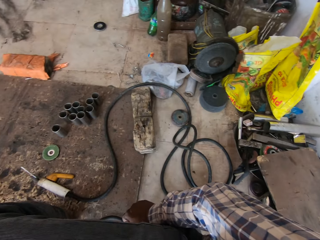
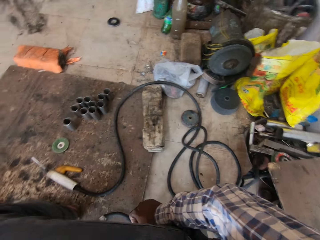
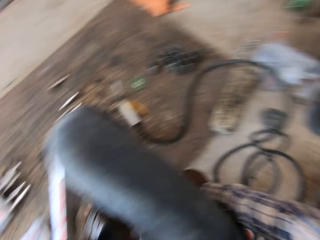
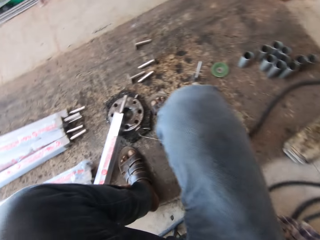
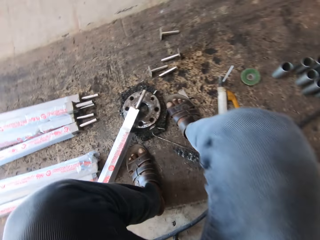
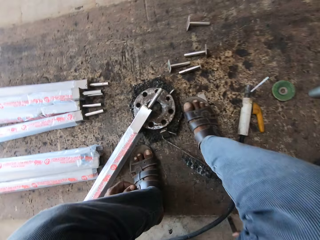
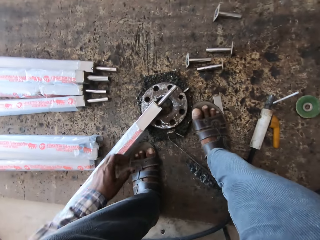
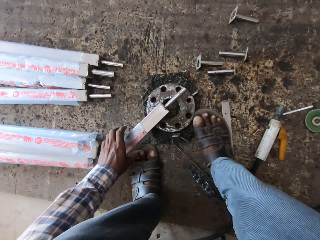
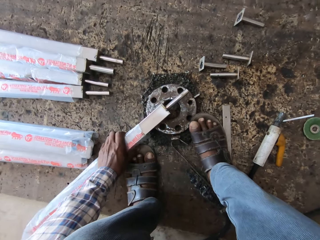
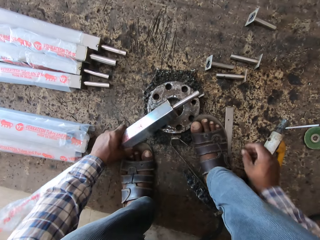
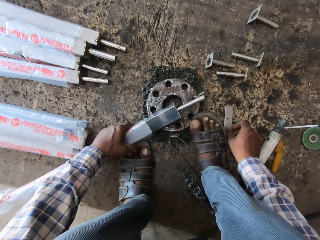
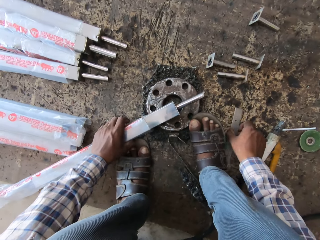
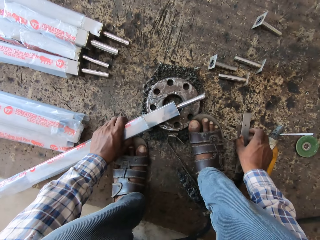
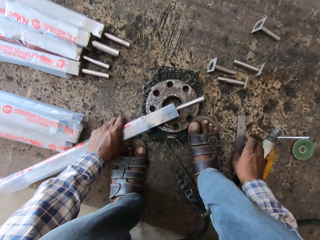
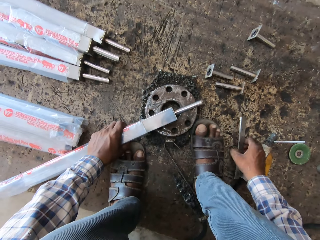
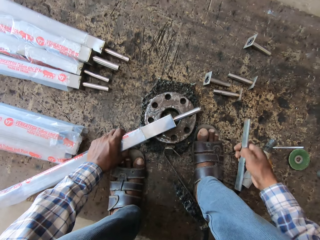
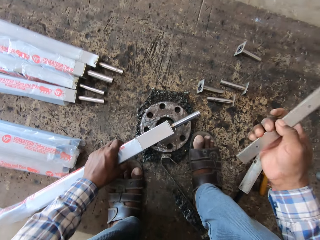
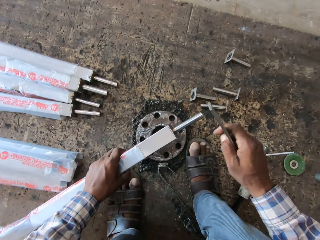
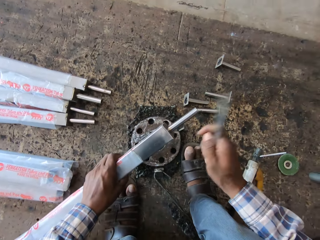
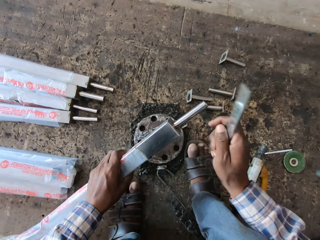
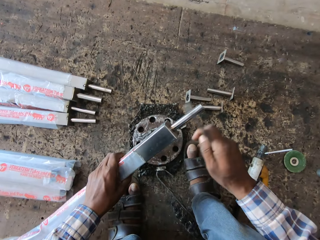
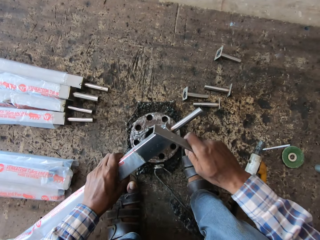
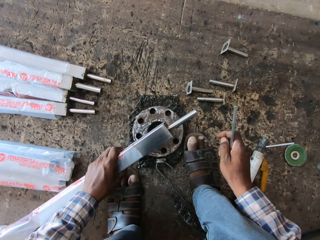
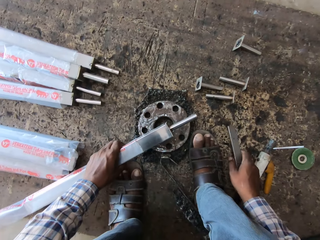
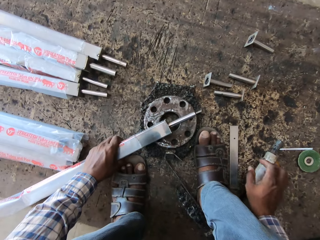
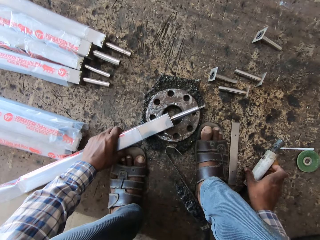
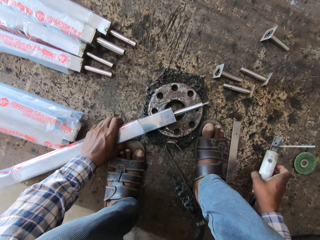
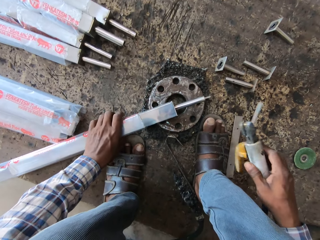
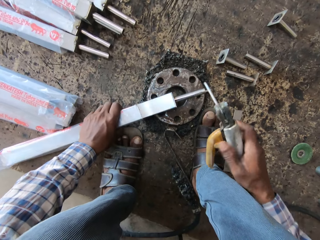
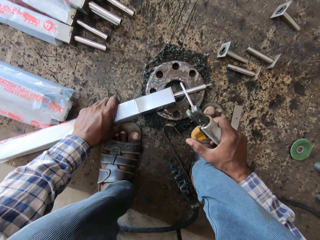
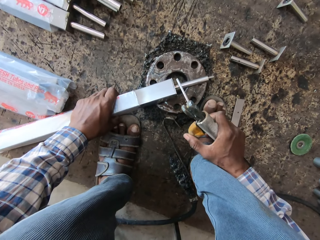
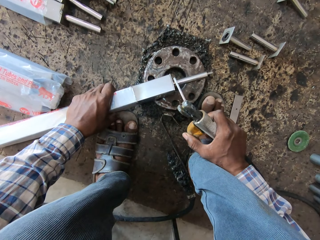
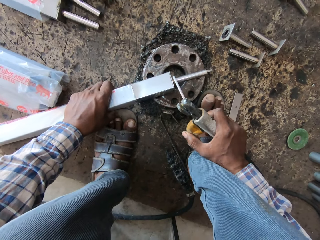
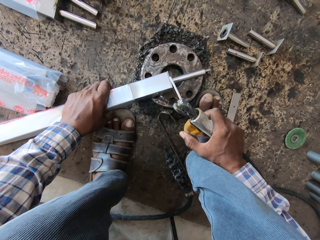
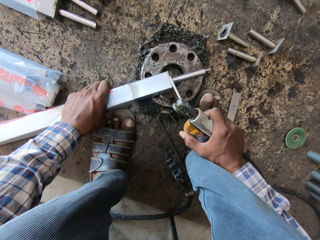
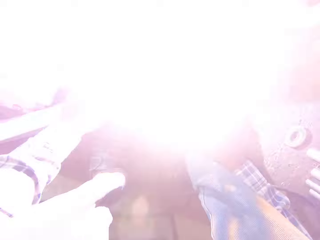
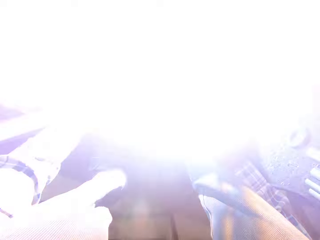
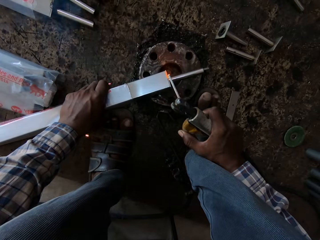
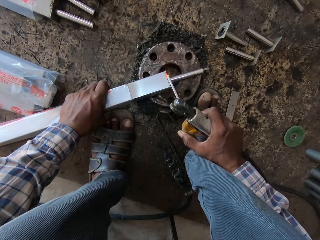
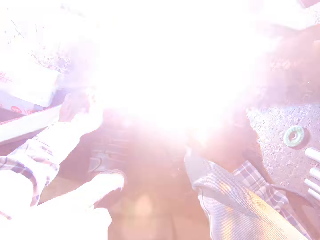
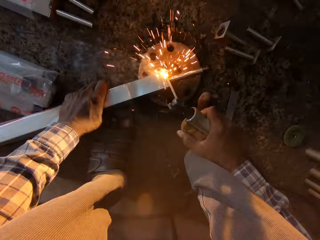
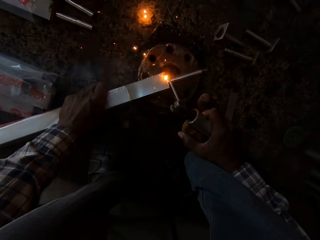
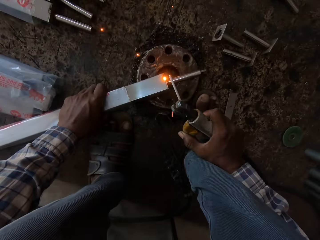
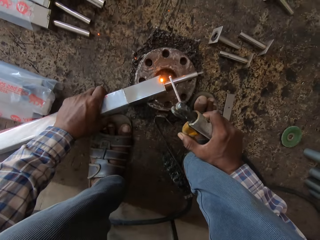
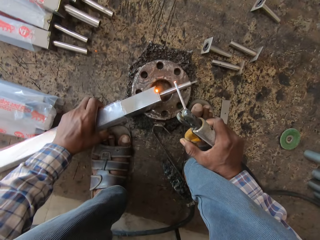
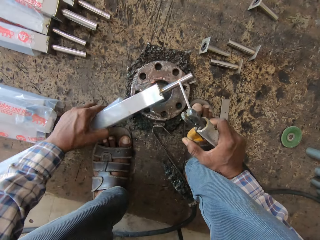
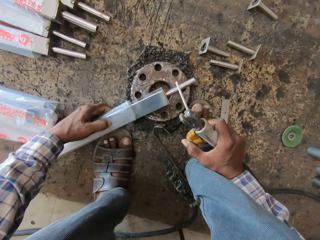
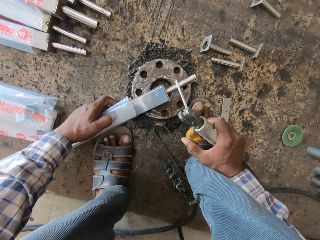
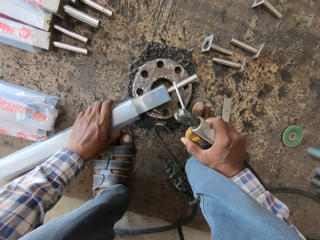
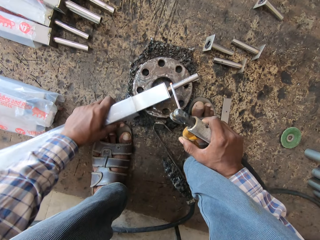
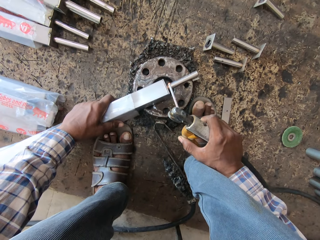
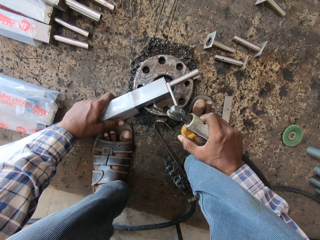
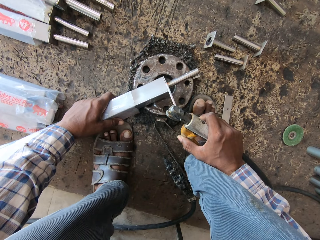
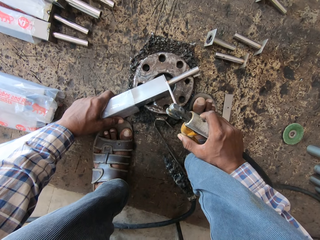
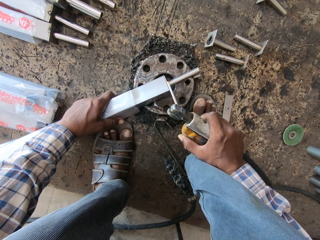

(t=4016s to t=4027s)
The camera wearer does something. He holds the aluminum tube with his left hand. He turns the metal with the left hand. He picks the metal from the floor with his right hand. He hits the aluminum tube with the metal in his right hand. He drops the metal on the floor with his right hand. He picks the welding electrode holder from the floor with his right hand. He welds the metal tube to the aluminum tube with the welding electrode holder in his right hand. He turns the metal with the left hand.

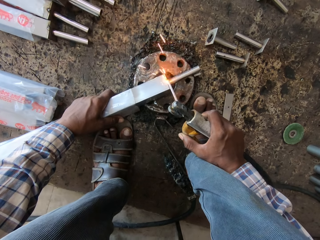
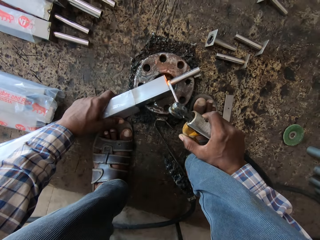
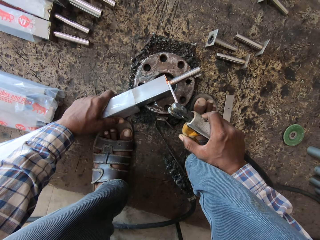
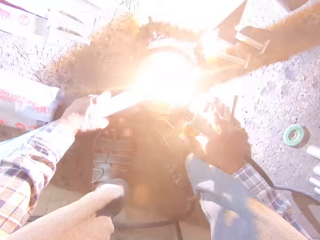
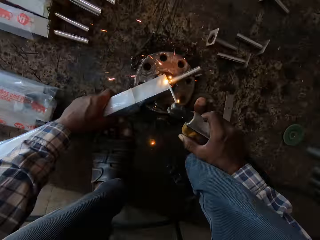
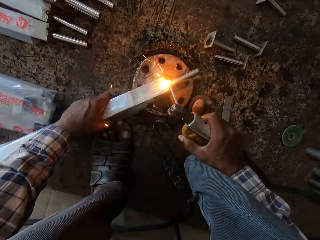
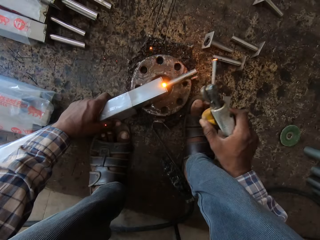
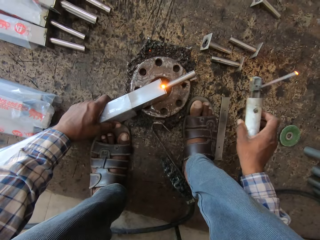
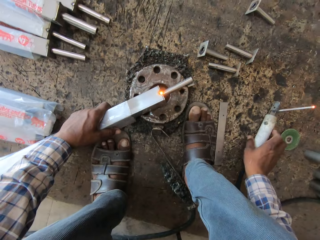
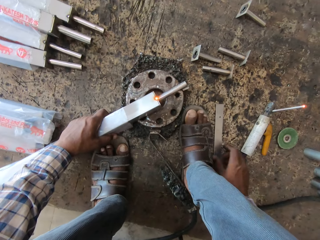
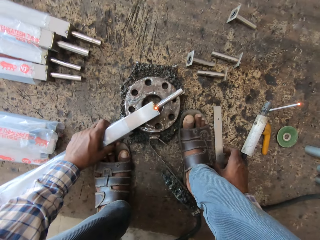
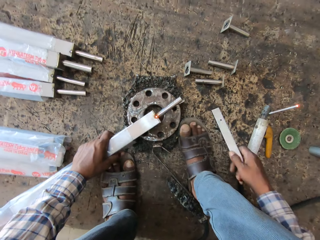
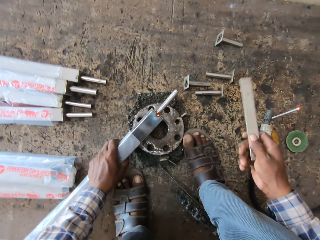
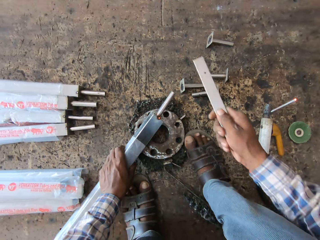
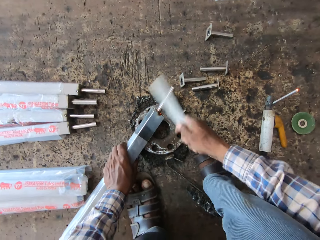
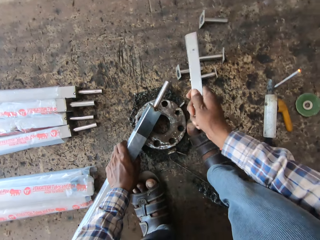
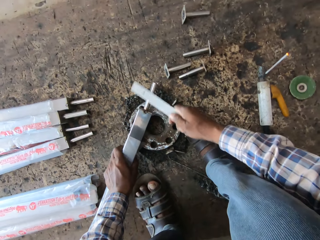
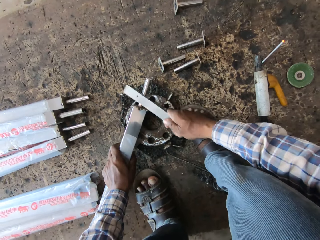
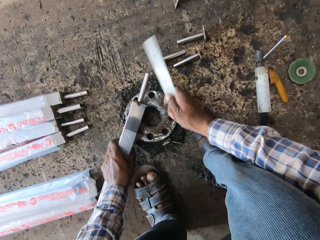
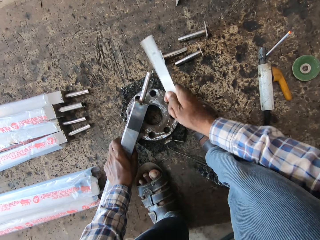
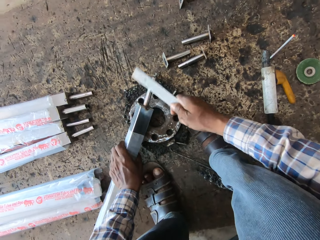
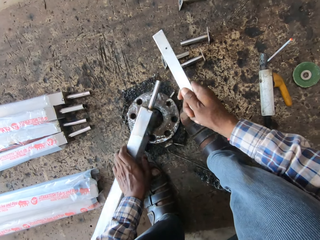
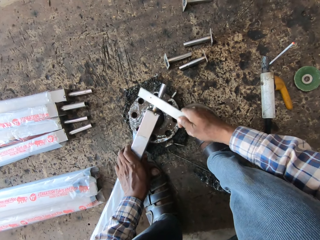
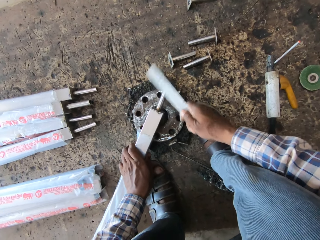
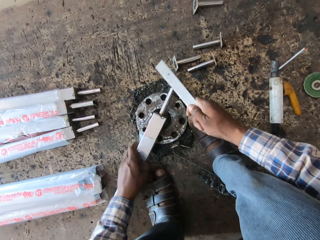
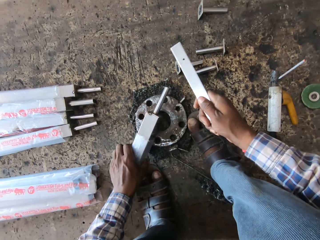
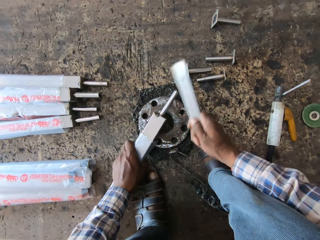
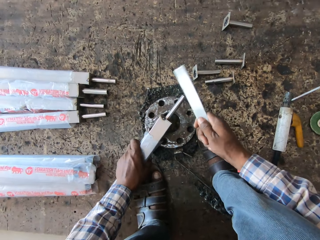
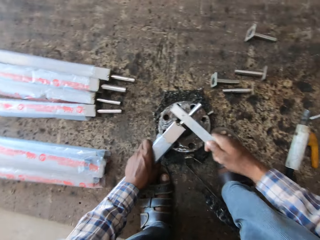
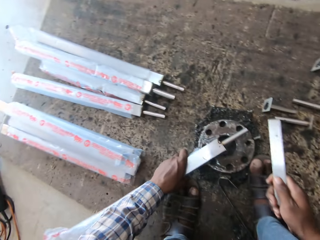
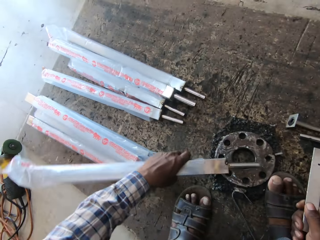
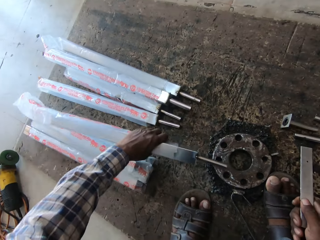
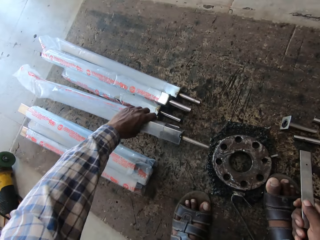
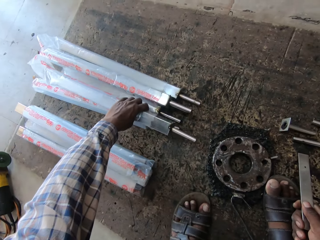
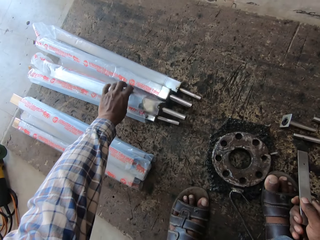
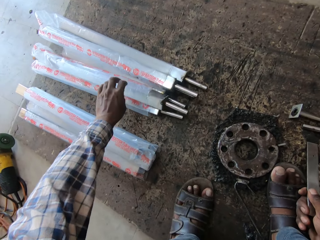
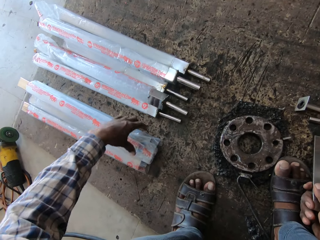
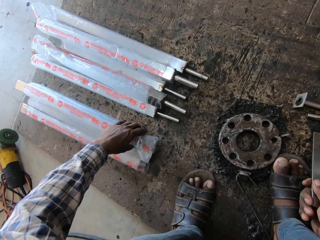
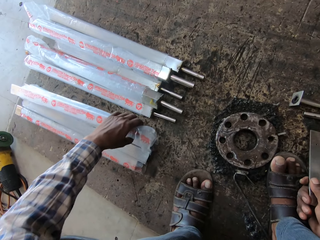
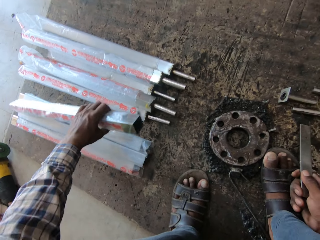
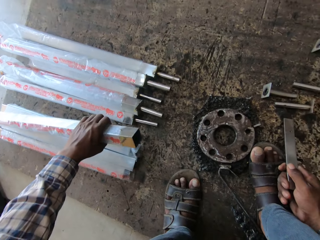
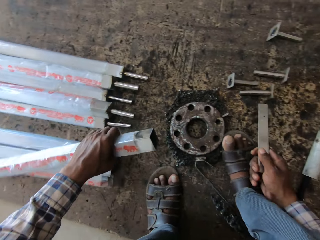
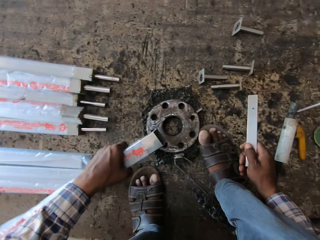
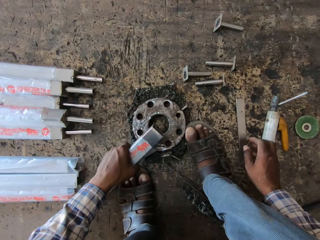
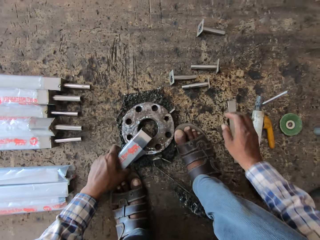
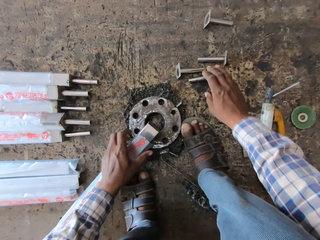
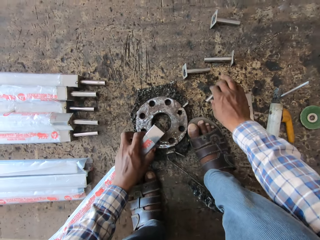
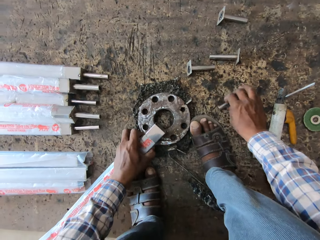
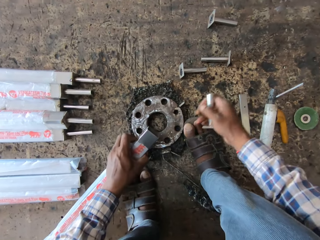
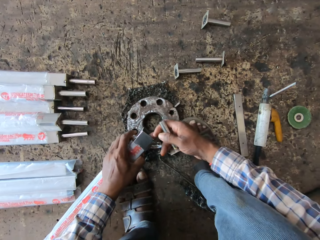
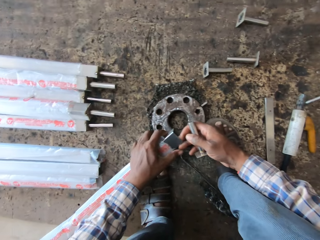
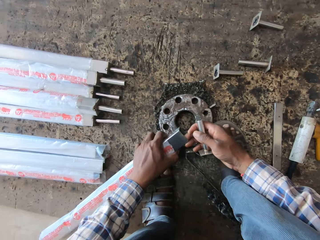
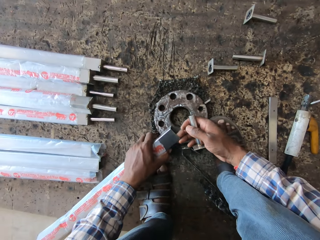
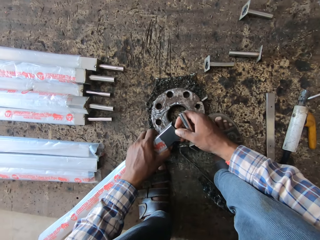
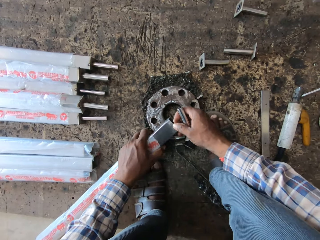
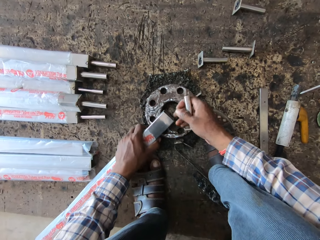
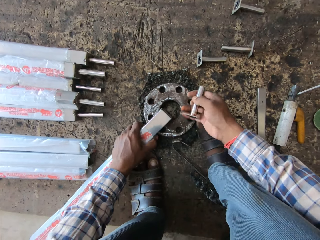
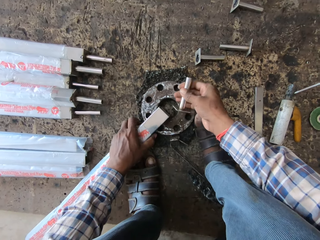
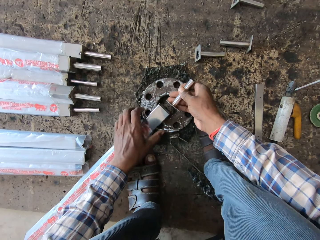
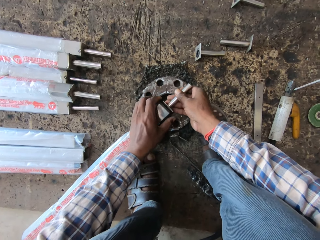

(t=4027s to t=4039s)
The camera wearer welds the metal with a welding rod. He drops the welding electrode holder with his right hand on the floor. He picks the metal from the floor with his right hand. He hits the aluminum tube with the metal in his right hand. He drops the aluminum tube on the floor with his left hand. He picks another aluminum tube with his left hand from the floor. He drops the metal on the floor with his right hand. He places the aluminum tube on the metal piece with his left hand. He picks a metal tube with his right hand from the floor.
